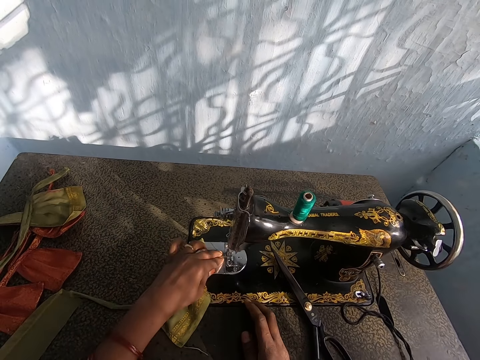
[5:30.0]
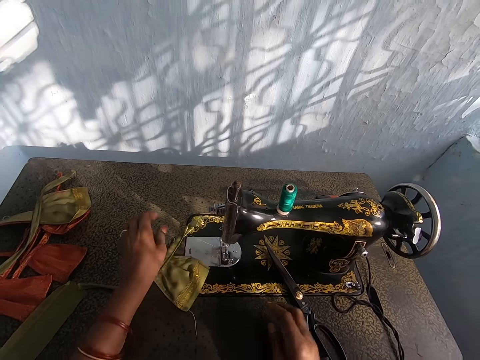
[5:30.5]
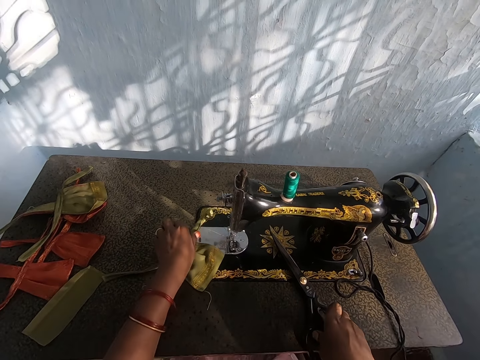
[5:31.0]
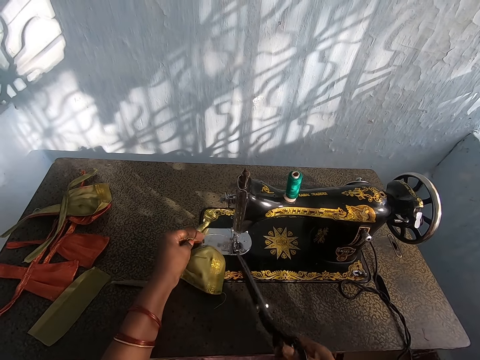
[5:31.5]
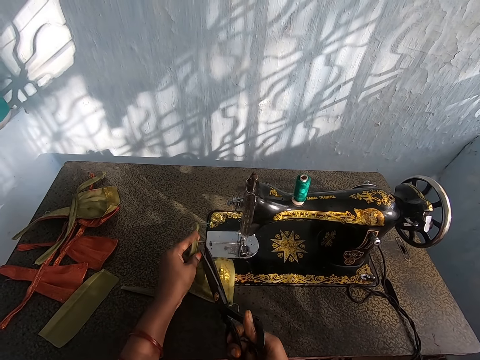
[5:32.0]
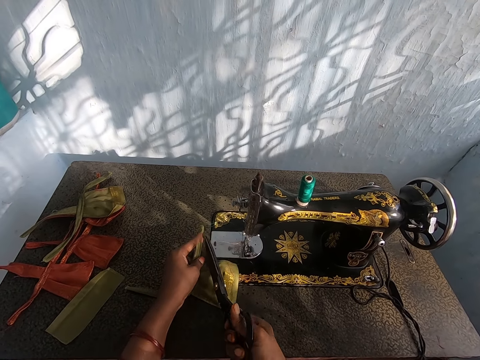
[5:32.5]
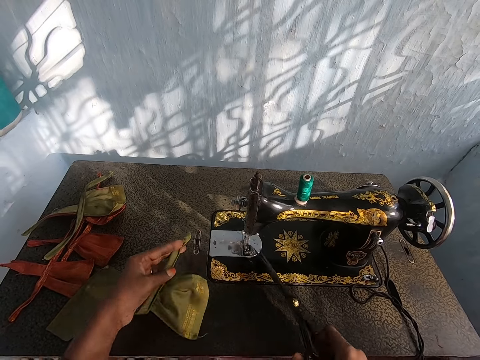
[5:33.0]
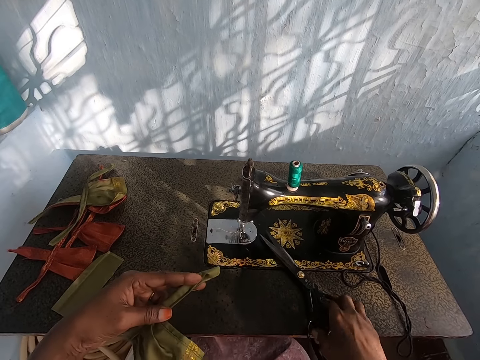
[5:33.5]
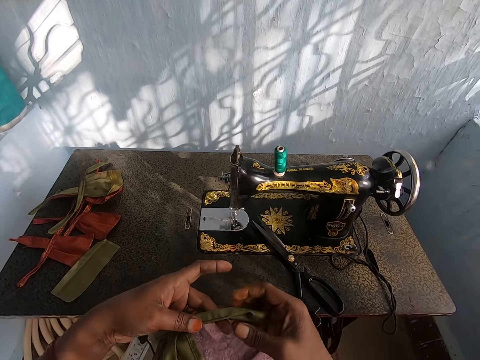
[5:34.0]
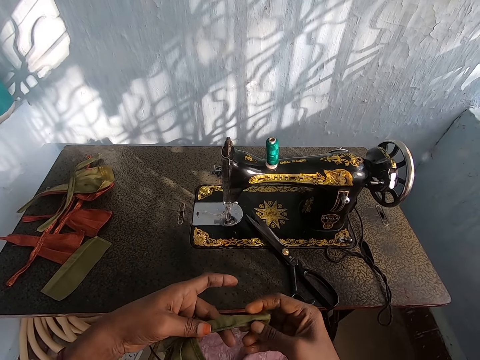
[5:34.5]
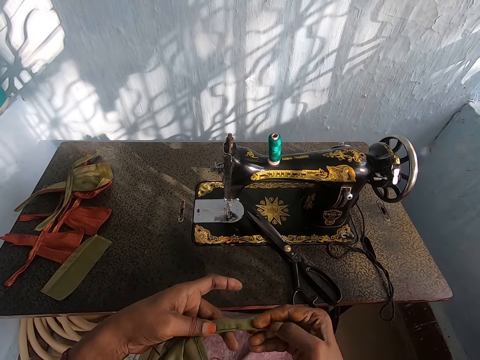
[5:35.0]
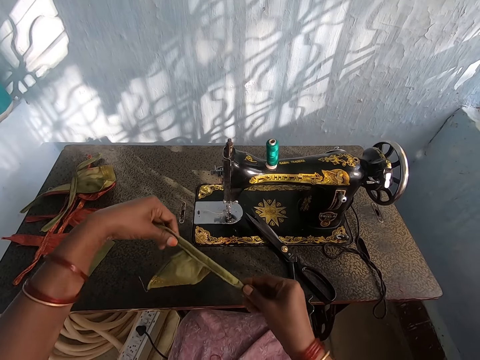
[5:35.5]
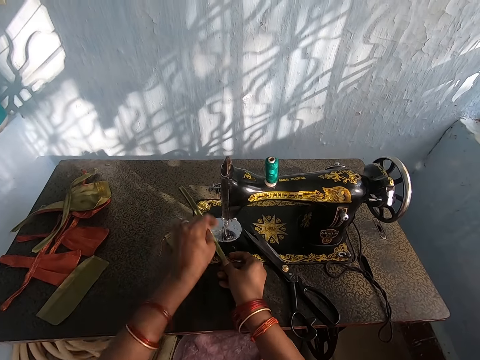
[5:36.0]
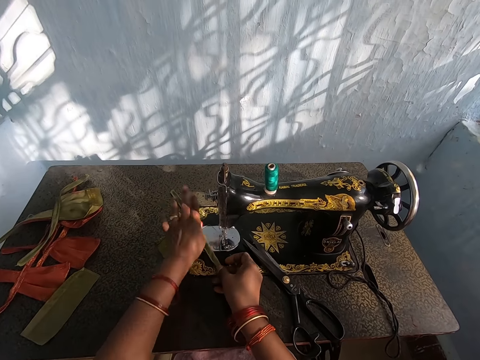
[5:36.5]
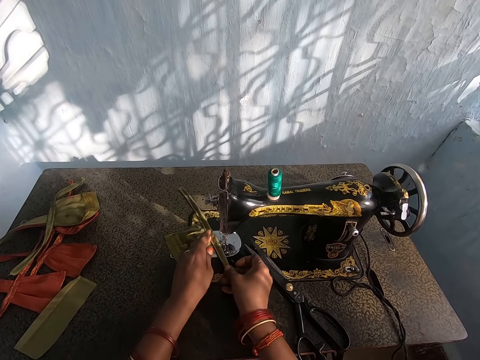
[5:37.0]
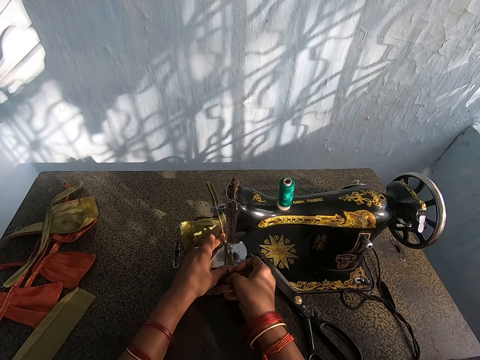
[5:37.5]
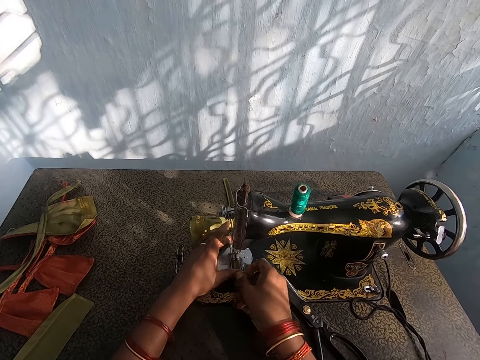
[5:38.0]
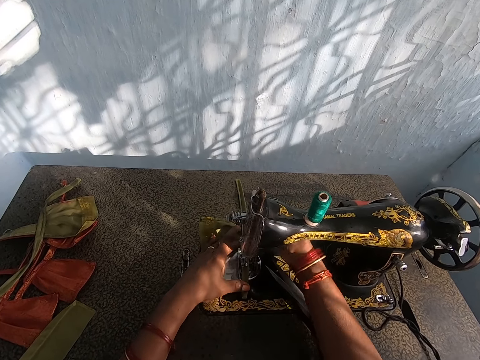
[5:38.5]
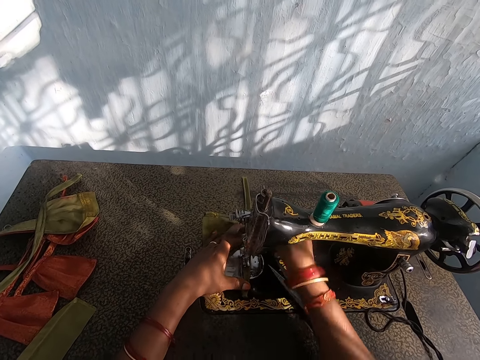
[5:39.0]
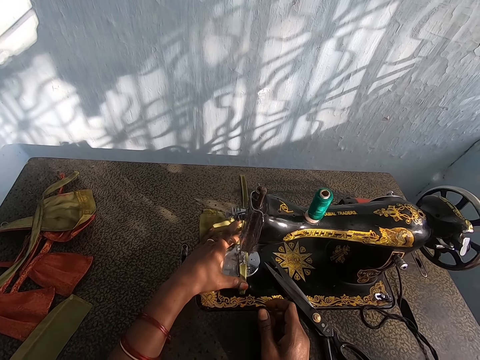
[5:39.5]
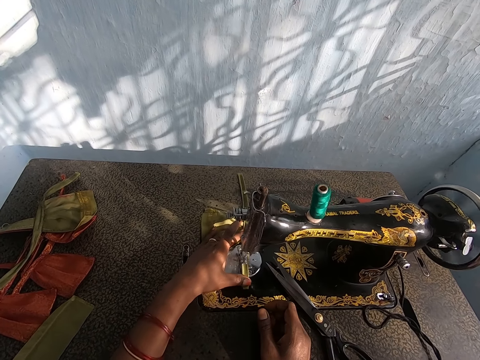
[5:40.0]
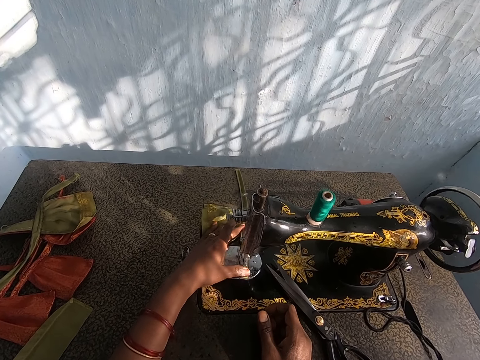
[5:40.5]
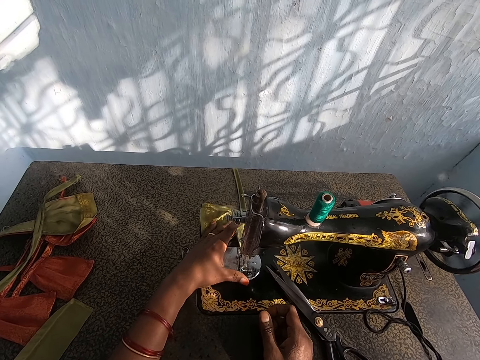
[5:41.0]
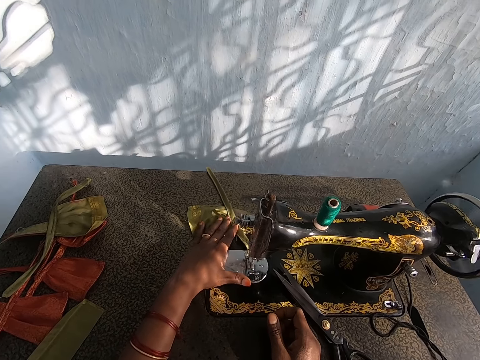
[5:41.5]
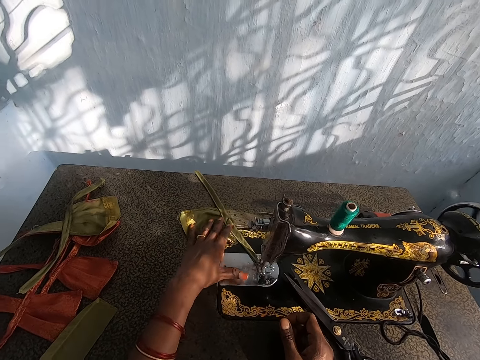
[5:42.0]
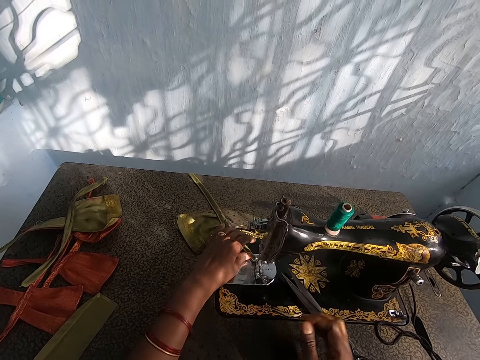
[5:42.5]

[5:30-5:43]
The camera wearer picks scissors from the table with his right hand. He cuts the thread with the scissors in his right hand. He drops the scissors on the table with his right hand. He folds the cloth with both hands. He places the cloth on the table with both hands. He sews the cloth with the sewing machine. He puts the cloth on the scissors. He makes the cloth.

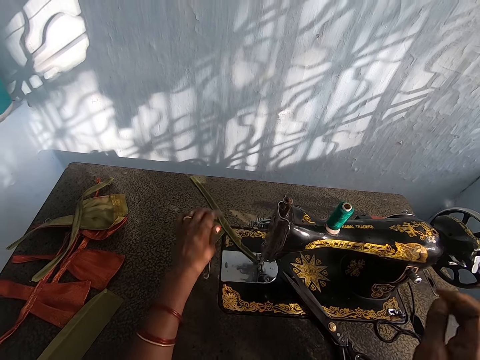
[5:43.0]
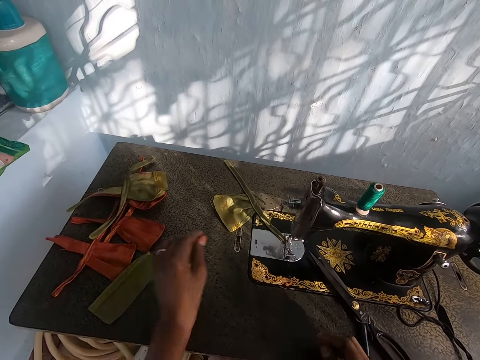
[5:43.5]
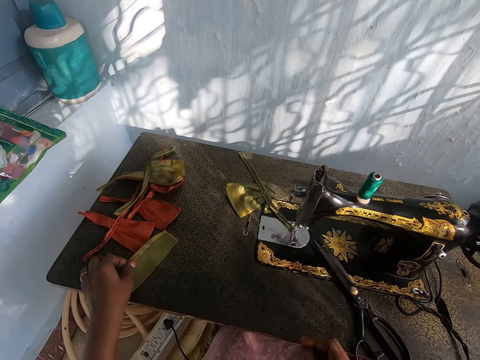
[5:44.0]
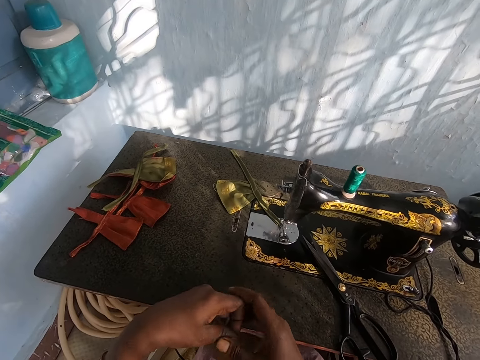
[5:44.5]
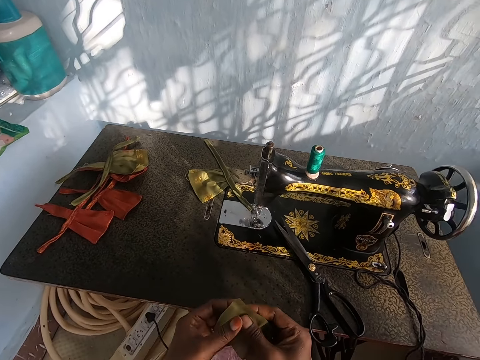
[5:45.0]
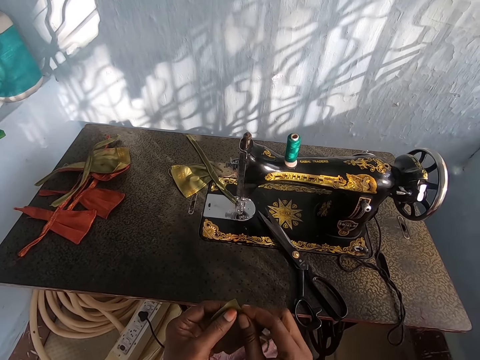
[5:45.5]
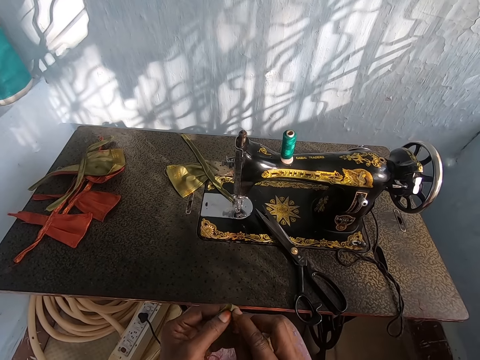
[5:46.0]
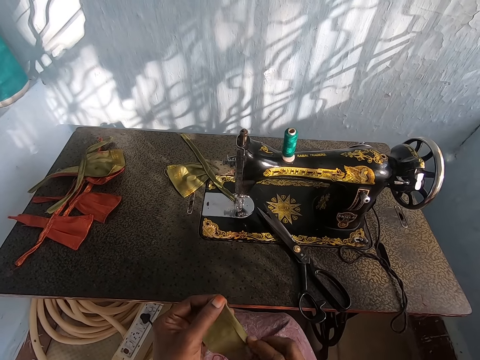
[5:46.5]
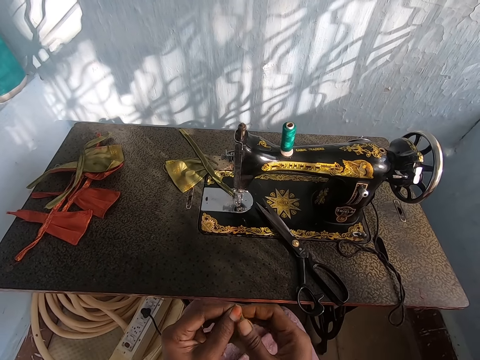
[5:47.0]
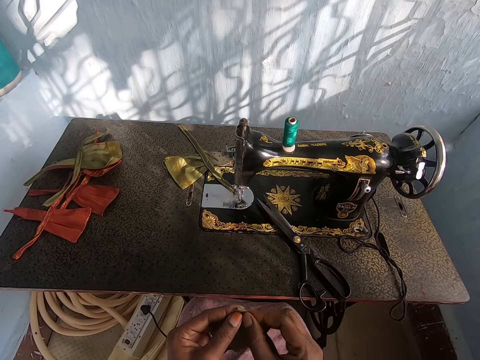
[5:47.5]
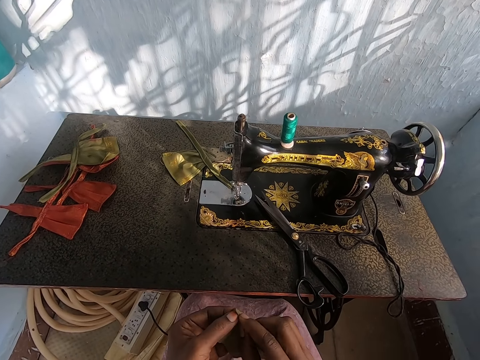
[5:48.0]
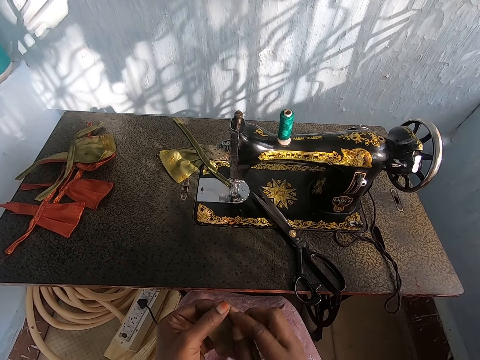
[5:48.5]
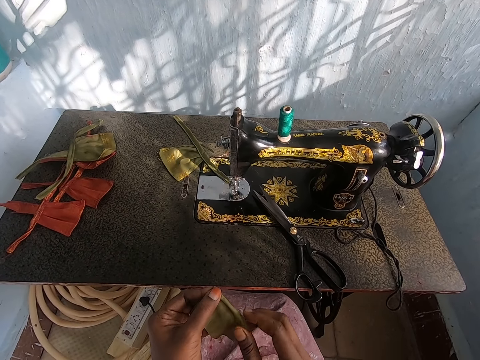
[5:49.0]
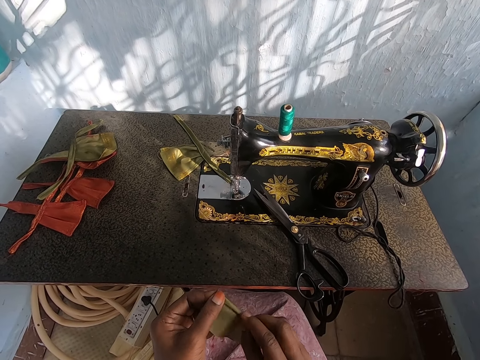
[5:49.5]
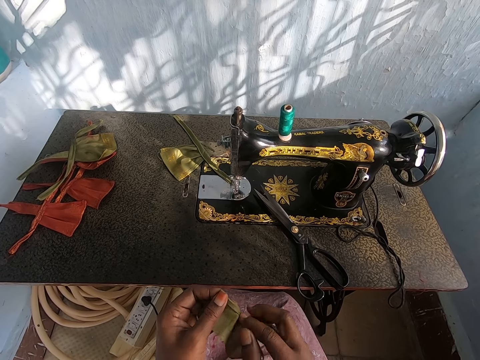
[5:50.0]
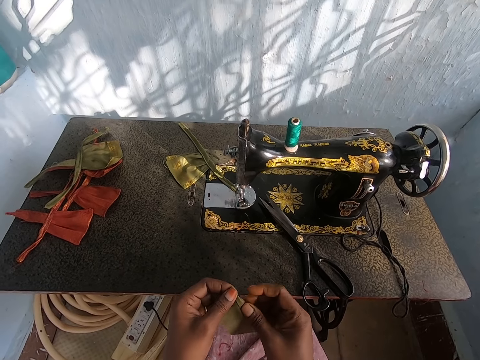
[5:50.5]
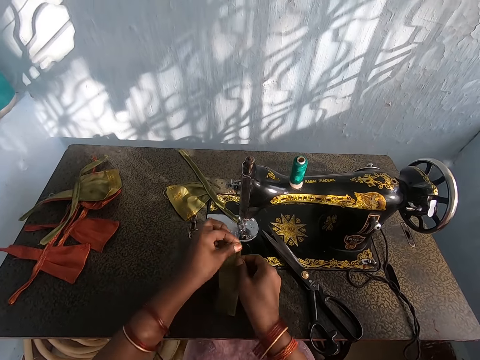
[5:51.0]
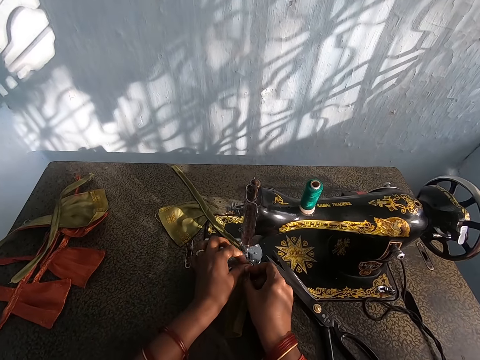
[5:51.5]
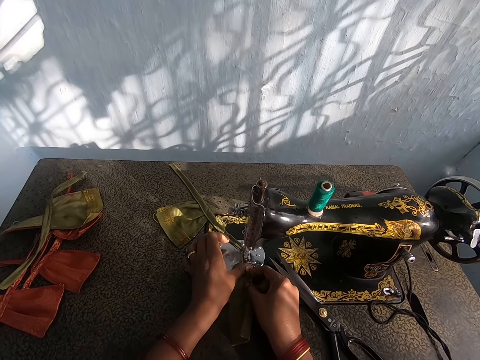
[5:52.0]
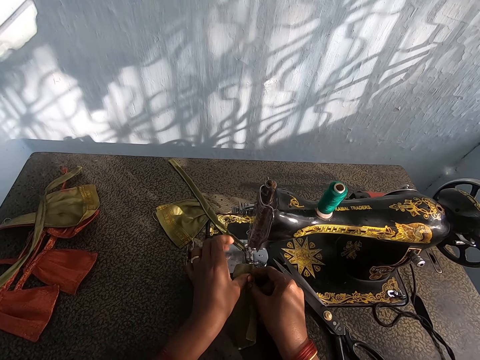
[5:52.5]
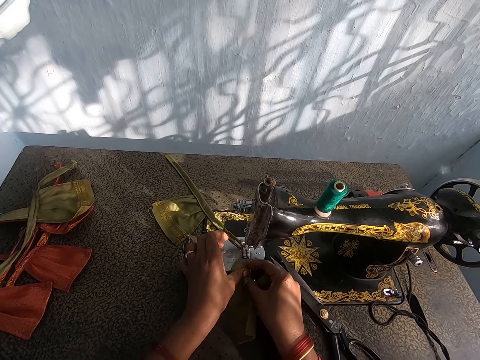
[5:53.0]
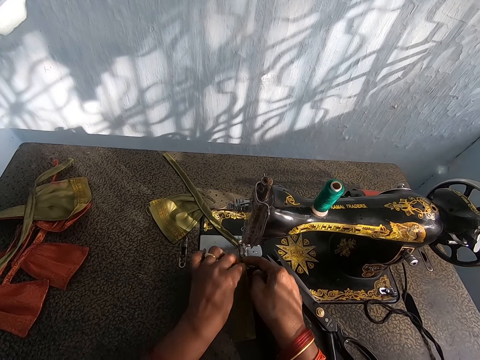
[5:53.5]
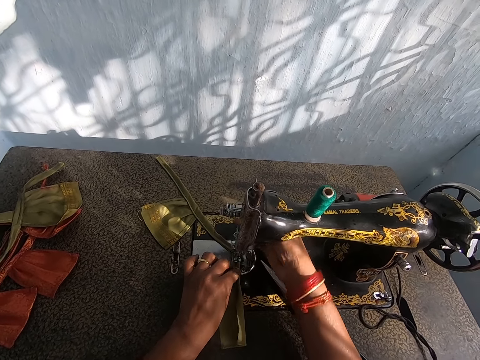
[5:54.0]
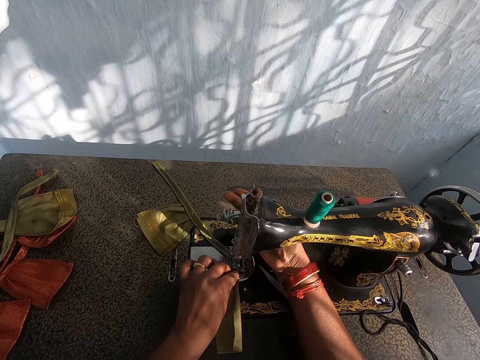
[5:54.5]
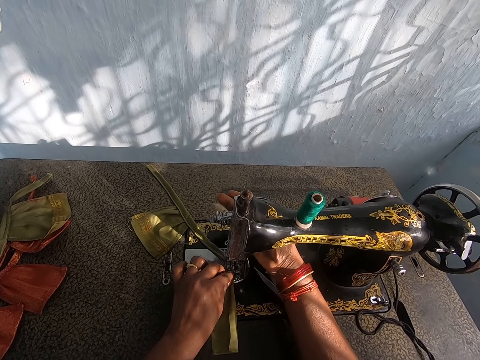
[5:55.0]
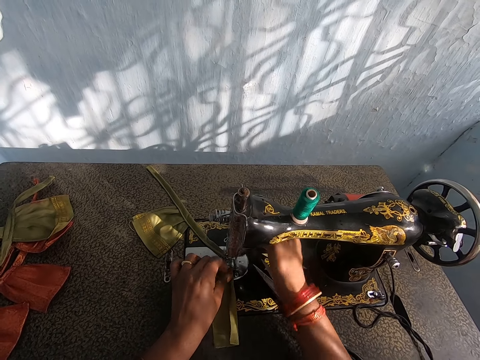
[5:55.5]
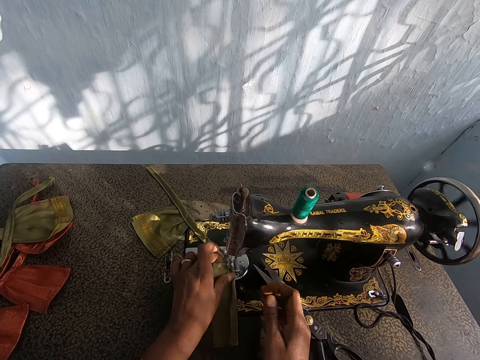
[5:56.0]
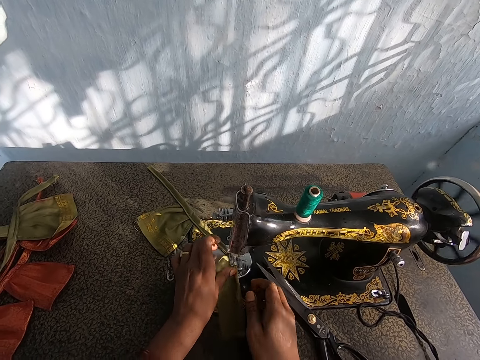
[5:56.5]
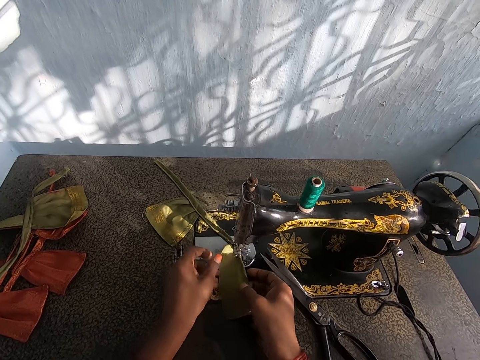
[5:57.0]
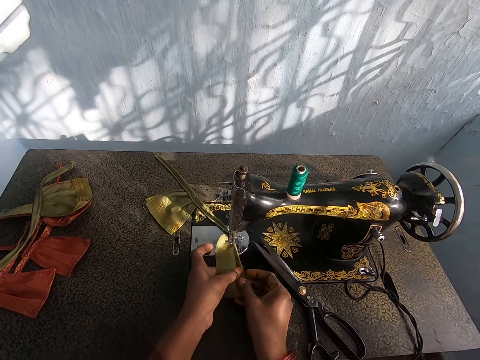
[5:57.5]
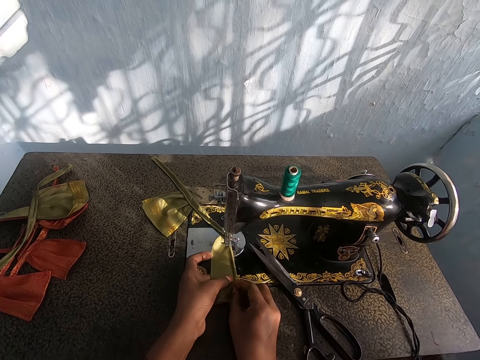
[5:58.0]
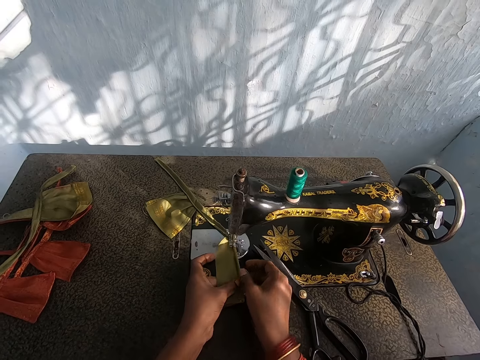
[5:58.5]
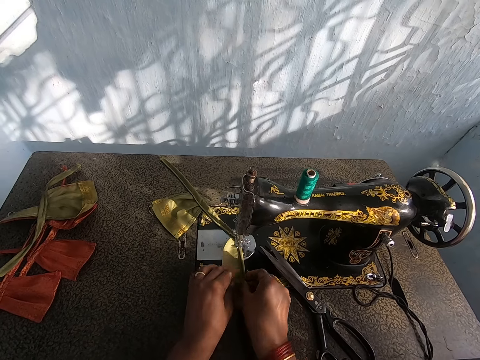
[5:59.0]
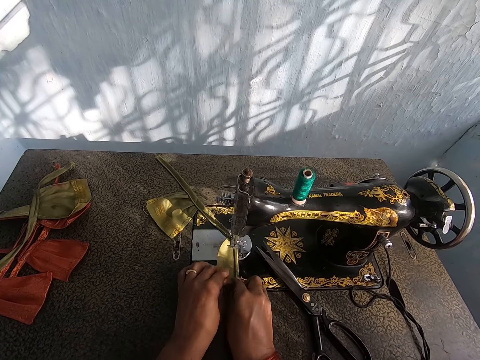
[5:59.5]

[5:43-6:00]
The camera wearer picks up another piece of cloth from the table with his left hand. He folds the cloth with both hands. He puts the cloth on the sewing machine. He sews the cloth with the sewing machine. He adjusts the sewing machine. He makes the cloth.
